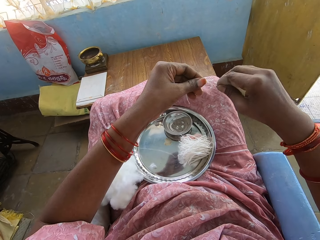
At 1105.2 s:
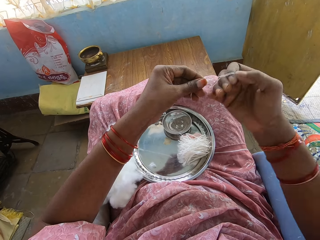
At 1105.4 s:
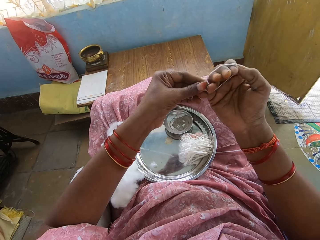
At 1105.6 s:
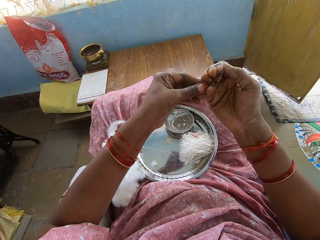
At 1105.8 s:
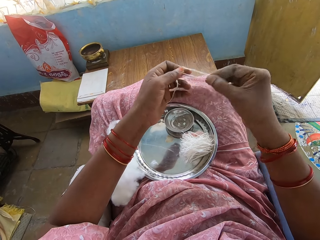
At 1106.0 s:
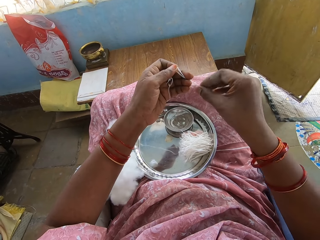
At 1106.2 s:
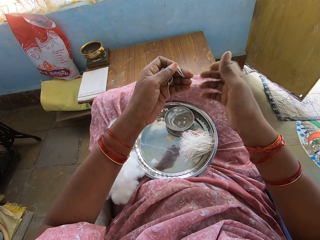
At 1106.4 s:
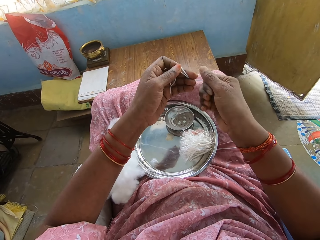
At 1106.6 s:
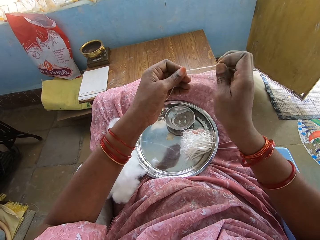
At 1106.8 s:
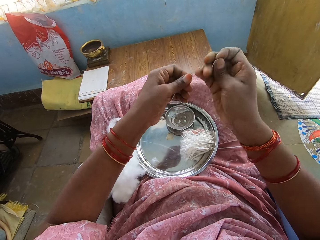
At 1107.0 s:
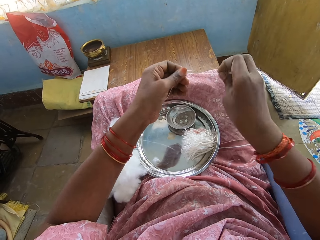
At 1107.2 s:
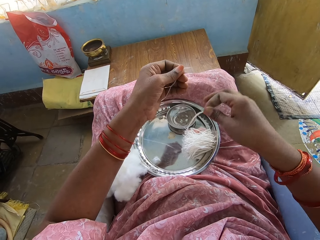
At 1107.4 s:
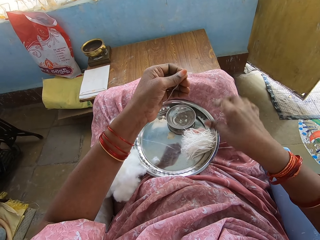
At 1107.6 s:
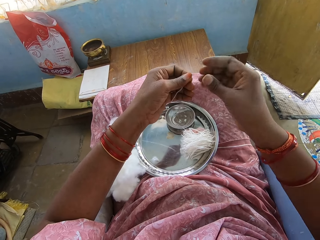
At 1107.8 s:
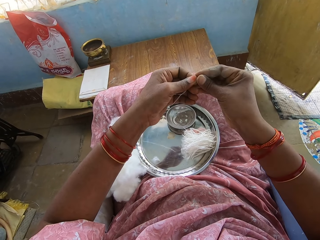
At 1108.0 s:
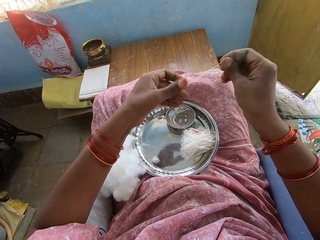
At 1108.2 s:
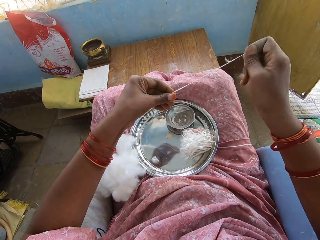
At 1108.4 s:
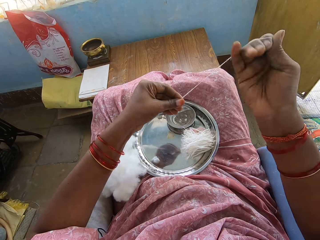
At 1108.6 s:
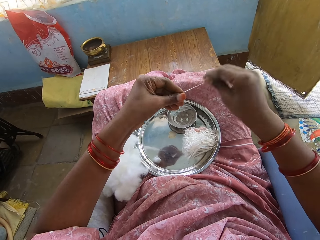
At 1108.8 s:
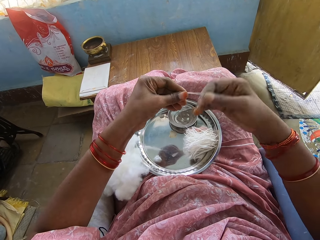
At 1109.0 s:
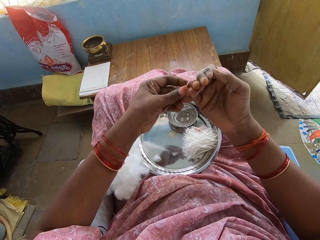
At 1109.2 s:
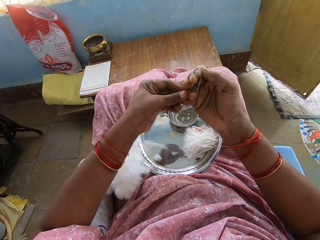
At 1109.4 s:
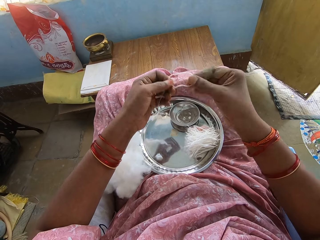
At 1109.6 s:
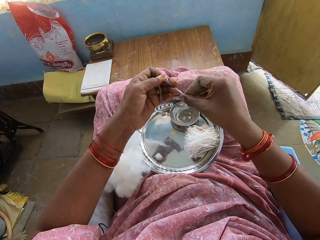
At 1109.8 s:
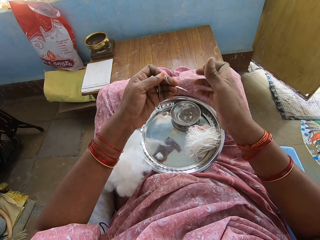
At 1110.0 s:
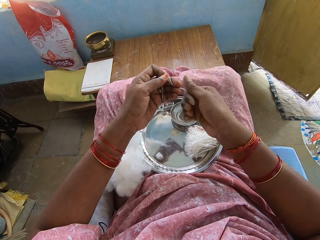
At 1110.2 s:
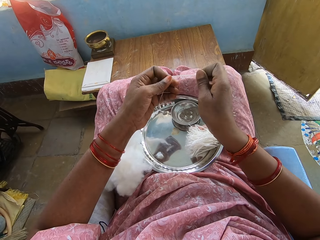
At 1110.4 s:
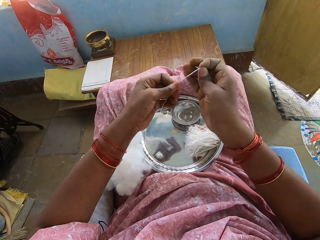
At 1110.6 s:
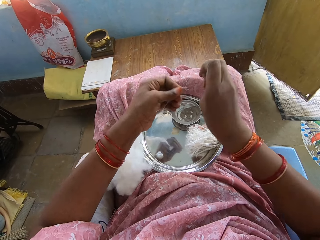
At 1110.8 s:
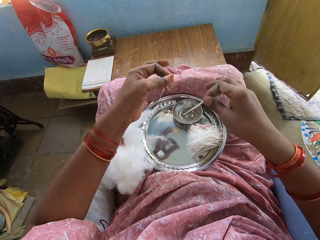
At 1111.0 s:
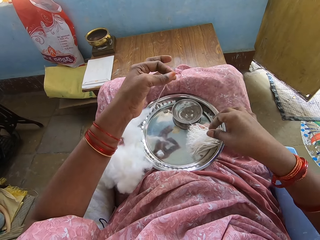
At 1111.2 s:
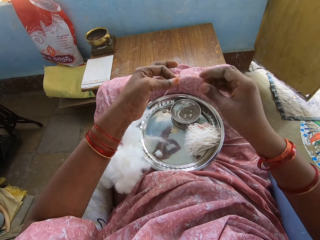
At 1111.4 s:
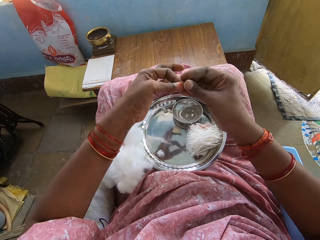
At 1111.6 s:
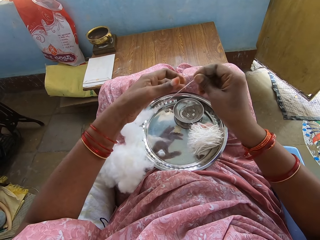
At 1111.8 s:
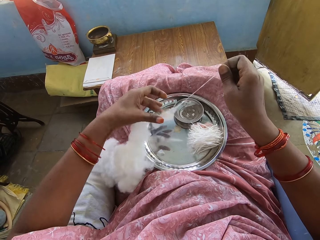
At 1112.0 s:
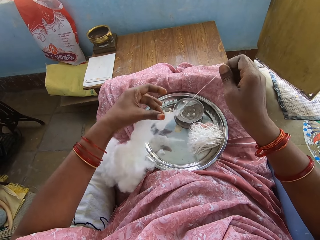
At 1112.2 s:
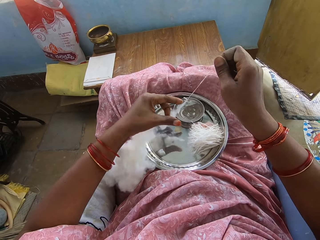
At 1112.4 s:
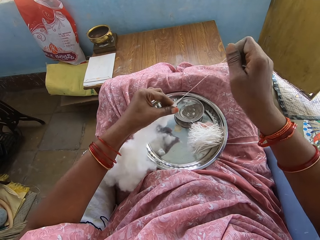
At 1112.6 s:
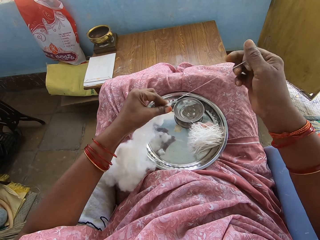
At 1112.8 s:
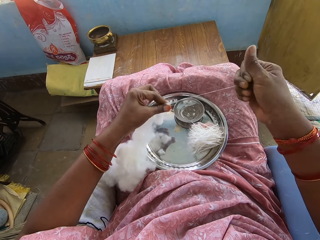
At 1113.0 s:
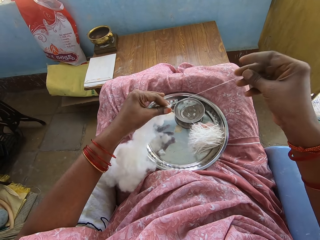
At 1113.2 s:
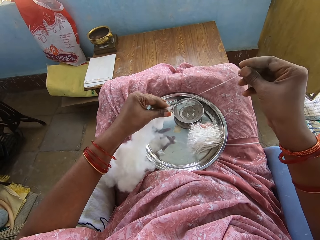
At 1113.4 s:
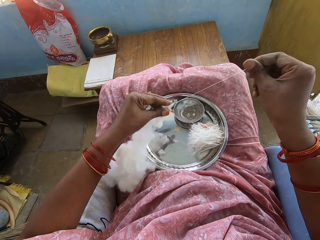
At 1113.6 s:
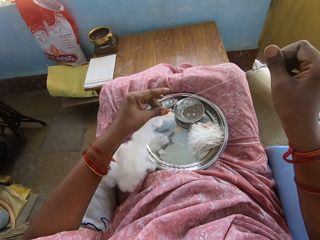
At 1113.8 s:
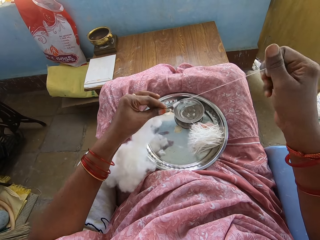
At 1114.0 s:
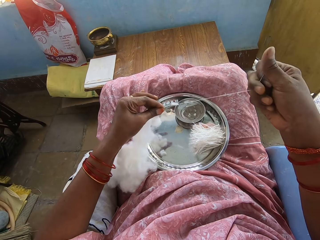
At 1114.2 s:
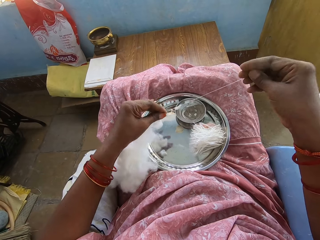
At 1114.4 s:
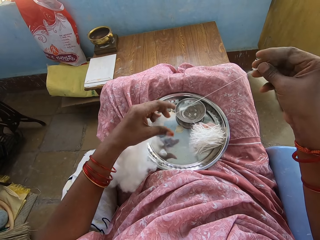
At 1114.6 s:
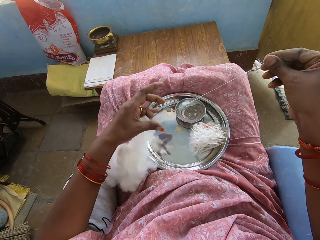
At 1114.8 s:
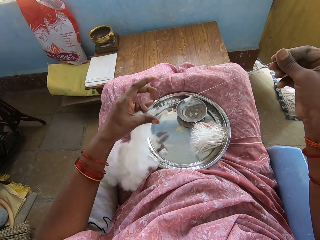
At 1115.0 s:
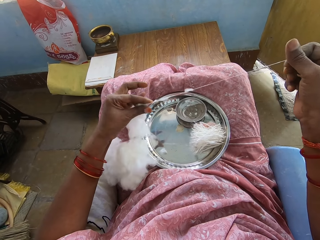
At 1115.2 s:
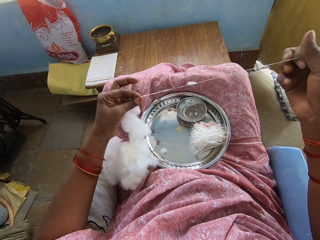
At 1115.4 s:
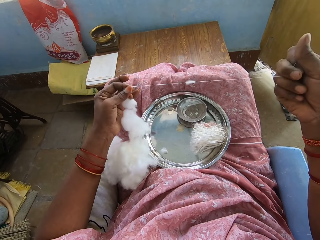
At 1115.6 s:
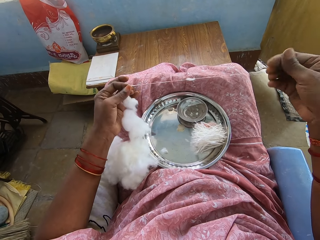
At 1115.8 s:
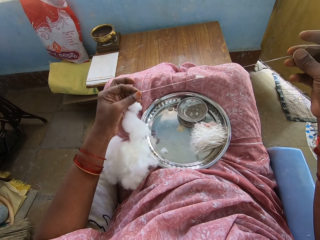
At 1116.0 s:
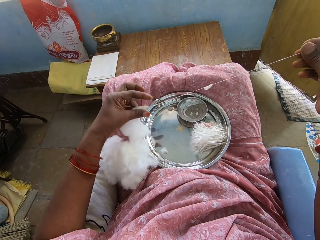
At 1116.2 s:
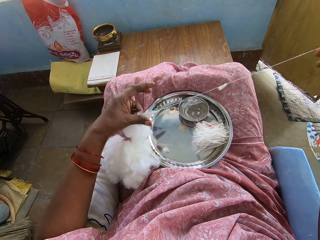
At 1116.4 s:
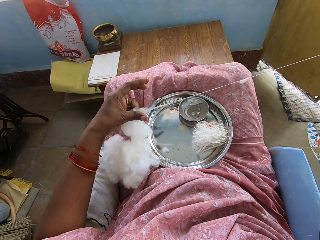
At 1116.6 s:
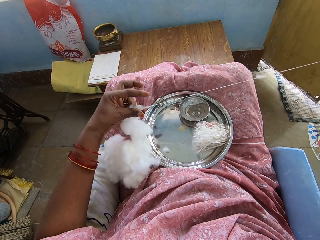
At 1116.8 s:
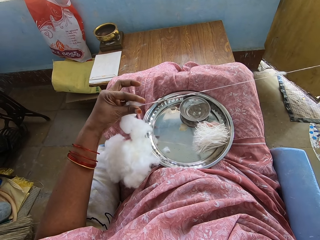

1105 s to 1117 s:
The camera wearer twists the cotton. They cut the cotton thread. They put the thread in the aluminum plate. They fold the thread. They twist the cotton. They cut the cotton thread. They put the thread in the aluminum plate. They make thread with the cotton using hands. They pull the cotton into a thin layer.

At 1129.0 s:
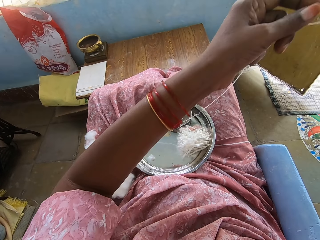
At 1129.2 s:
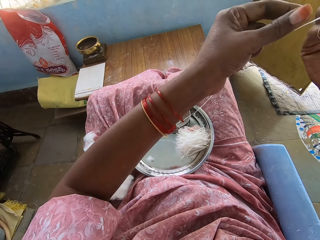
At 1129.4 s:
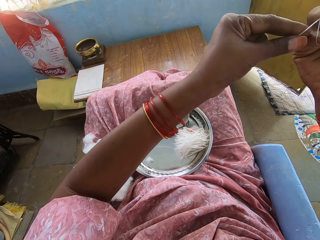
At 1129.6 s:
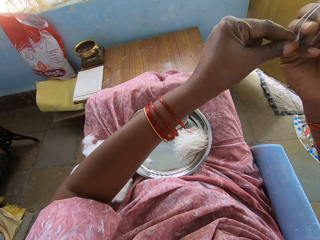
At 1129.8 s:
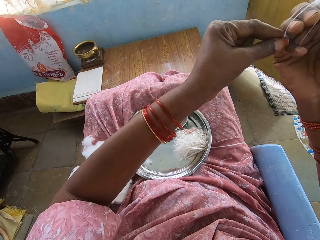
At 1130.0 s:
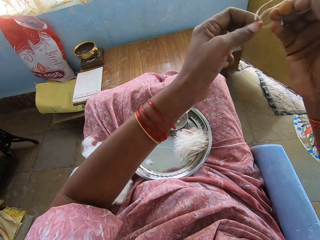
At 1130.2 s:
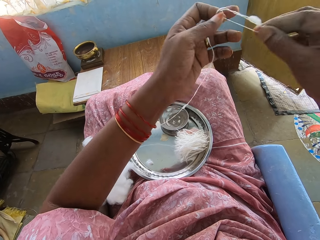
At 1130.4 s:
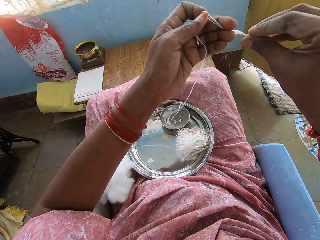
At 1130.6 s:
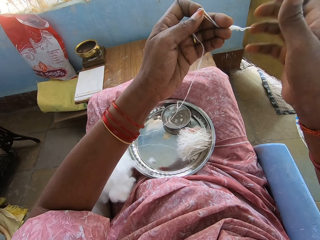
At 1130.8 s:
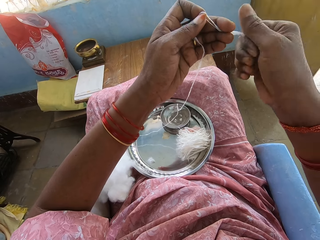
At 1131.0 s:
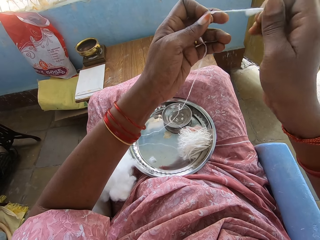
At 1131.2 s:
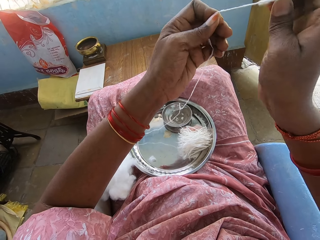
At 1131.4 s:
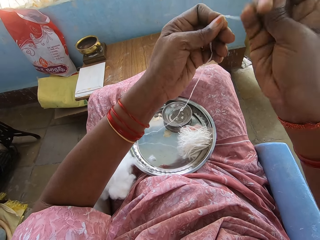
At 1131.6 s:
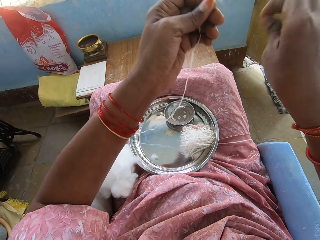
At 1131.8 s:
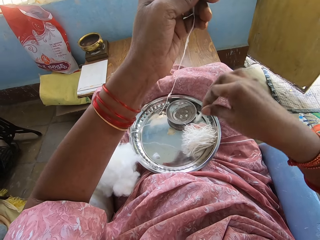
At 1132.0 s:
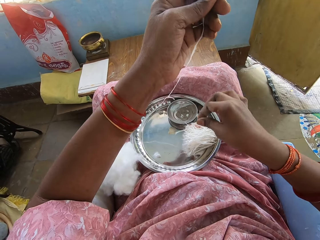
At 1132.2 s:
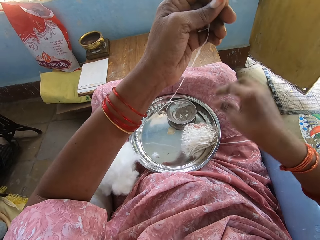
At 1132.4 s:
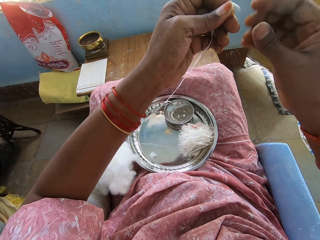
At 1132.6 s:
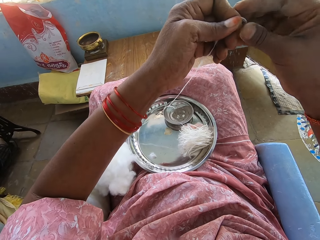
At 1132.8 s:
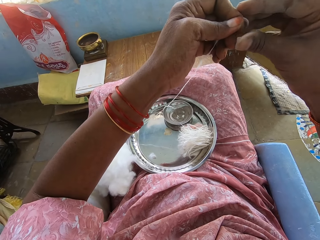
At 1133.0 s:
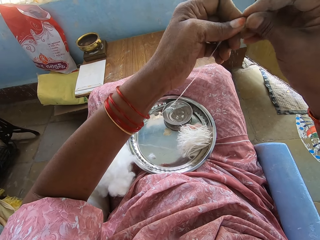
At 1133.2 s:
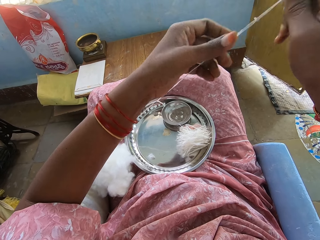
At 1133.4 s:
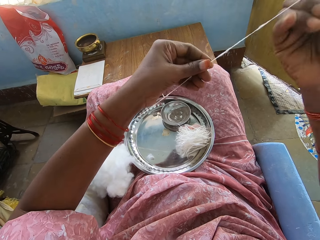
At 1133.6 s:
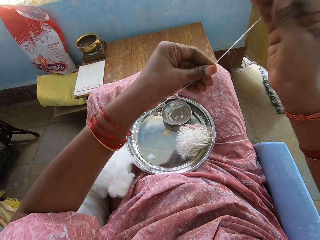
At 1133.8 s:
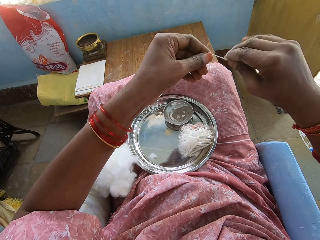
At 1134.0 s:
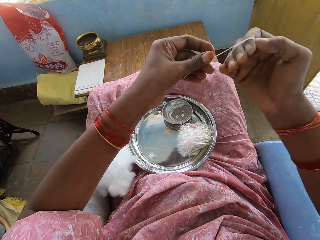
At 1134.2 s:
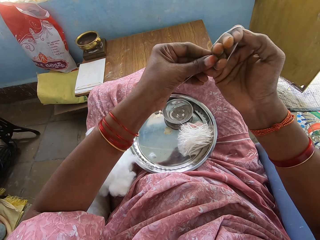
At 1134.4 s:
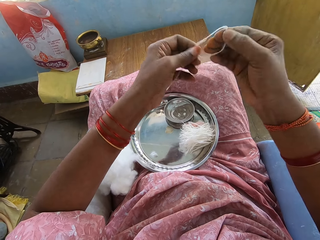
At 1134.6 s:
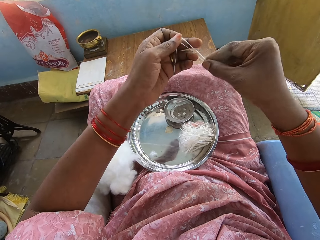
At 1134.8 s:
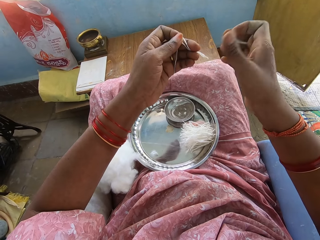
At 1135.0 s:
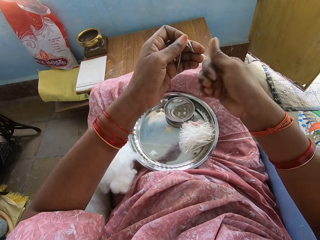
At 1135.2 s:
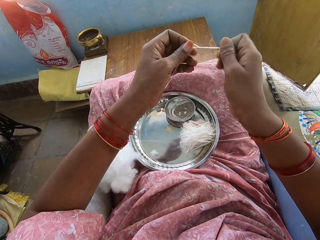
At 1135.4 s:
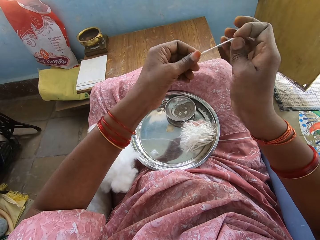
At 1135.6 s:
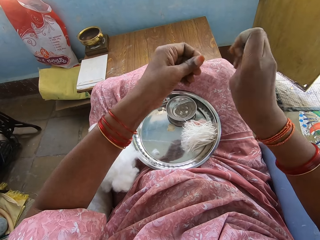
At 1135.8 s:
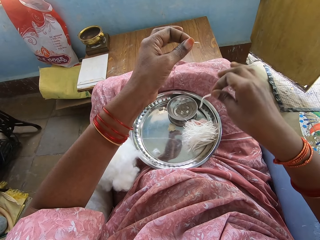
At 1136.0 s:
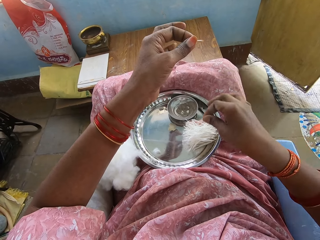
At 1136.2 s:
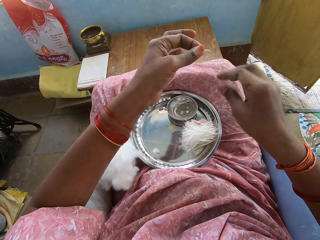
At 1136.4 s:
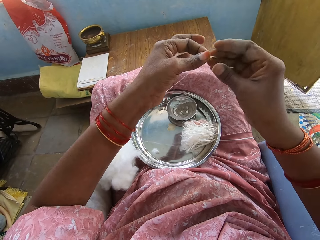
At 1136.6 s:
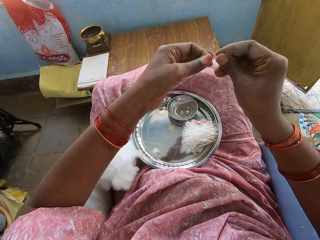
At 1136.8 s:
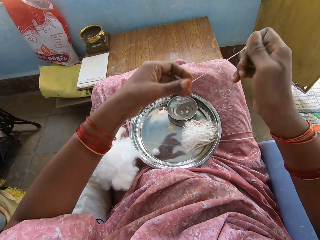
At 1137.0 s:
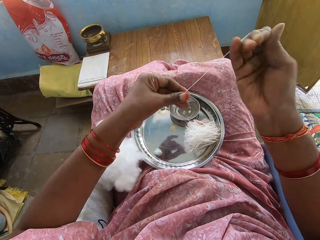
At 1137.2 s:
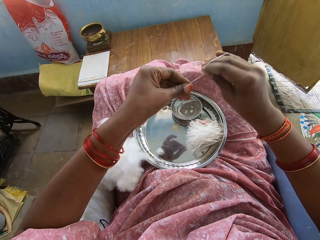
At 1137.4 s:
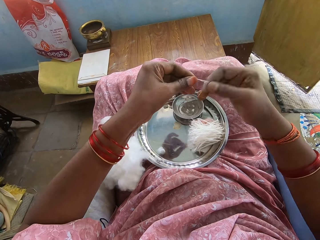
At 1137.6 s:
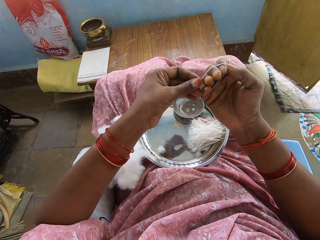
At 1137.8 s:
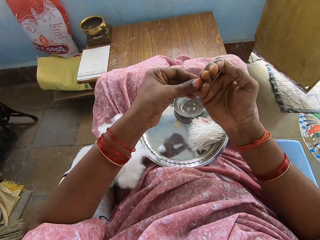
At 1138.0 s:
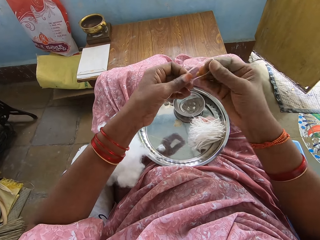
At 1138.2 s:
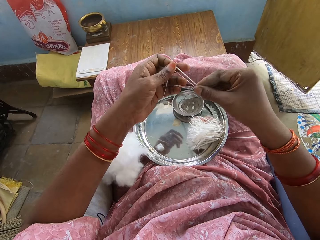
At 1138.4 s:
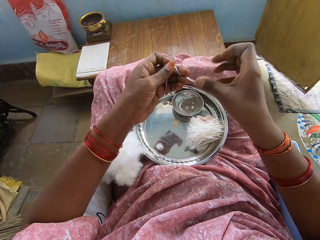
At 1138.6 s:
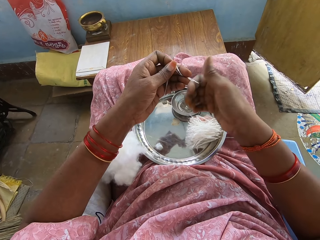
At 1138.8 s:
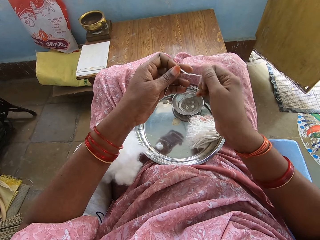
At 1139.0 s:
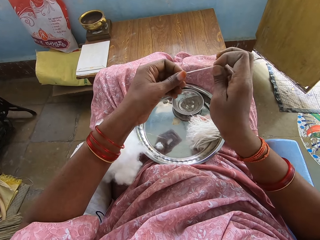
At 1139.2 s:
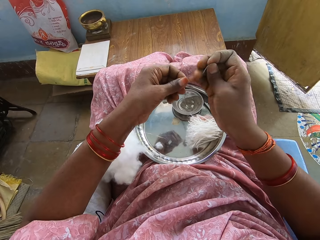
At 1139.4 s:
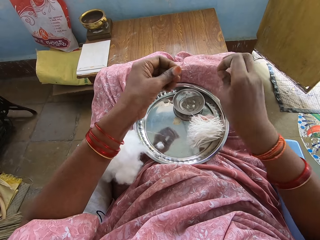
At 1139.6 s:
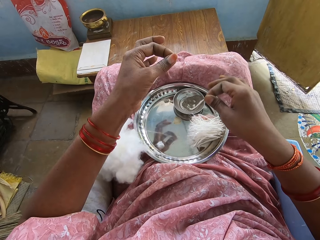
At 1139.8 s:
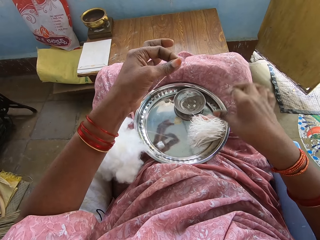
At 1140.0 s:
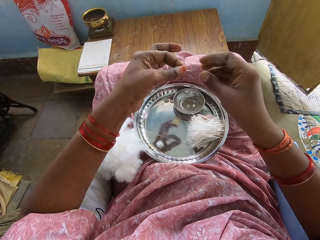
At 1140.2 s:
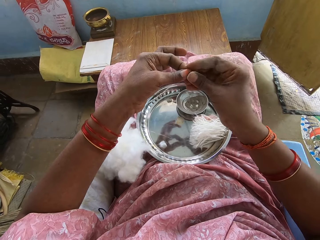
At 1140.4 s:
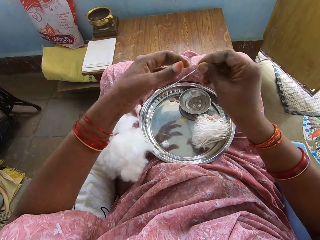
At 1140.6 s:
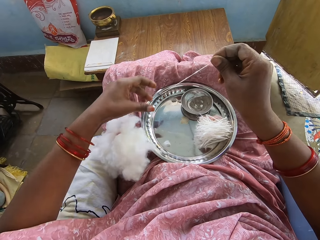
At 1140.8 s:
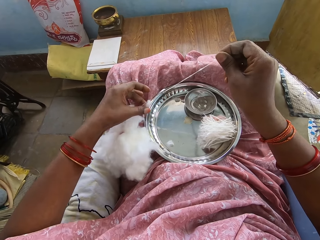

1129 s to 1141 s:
The camera wearer folds thread. They twist the cotton. They cut the cotton thread. They put the thread in the aluminum plate. They fold the thread. They twist the cotton. They cut the cotton thread. They put the thread in the aluminum plate. They fold the thread. They twist the cotton. They cut the cotton thread. They put the cotton in the tray. They make thread with the cotton using hands.
